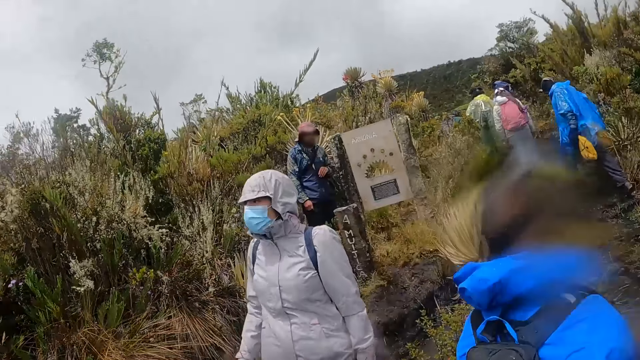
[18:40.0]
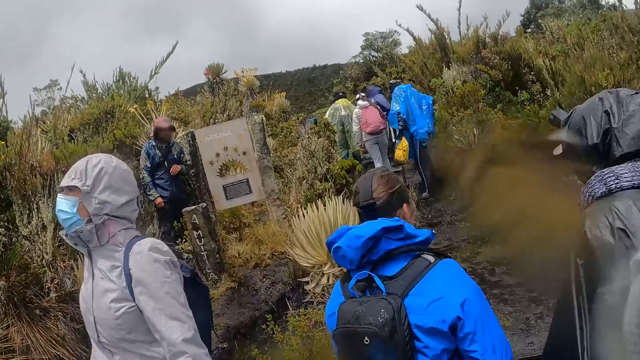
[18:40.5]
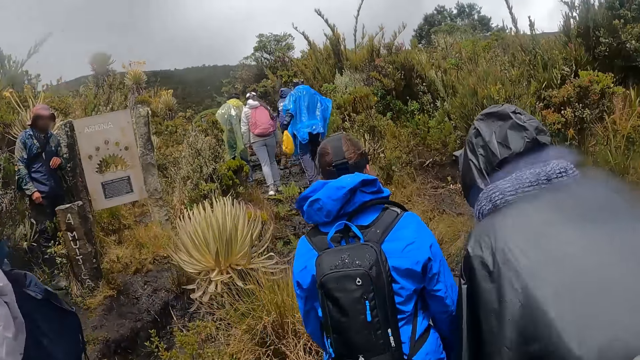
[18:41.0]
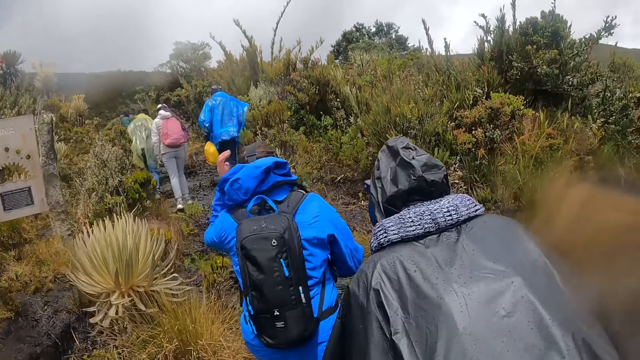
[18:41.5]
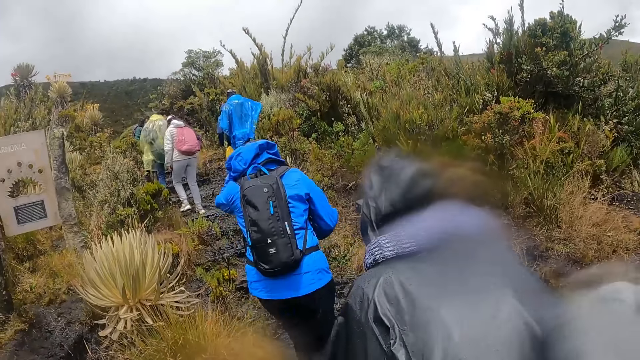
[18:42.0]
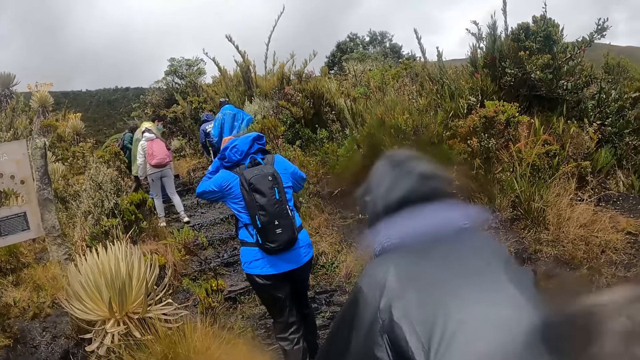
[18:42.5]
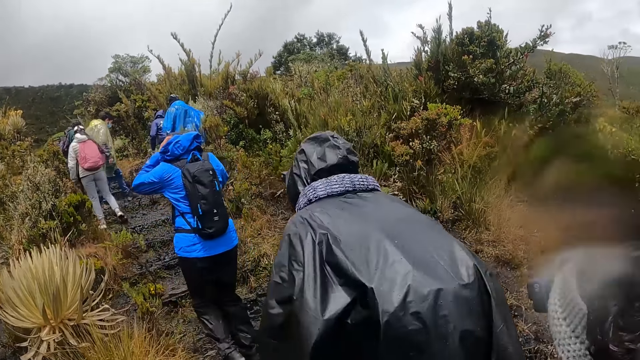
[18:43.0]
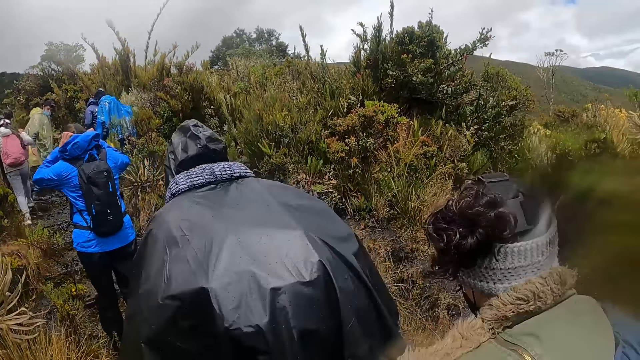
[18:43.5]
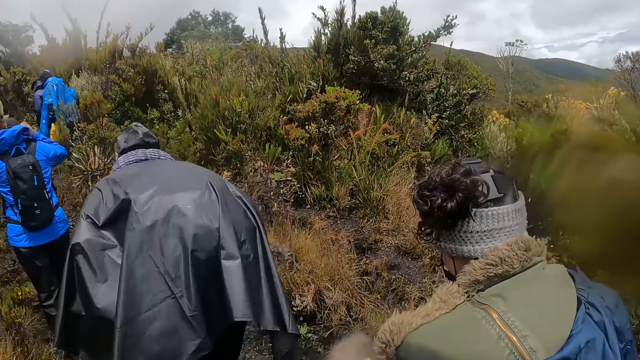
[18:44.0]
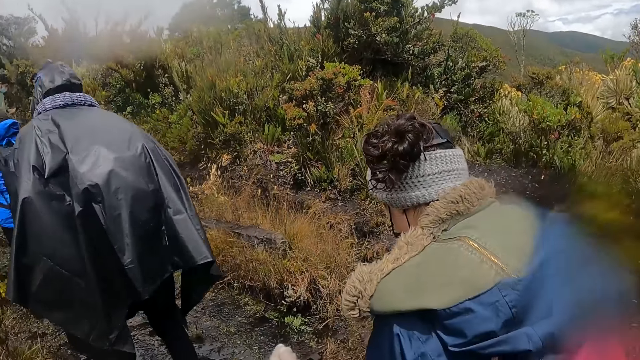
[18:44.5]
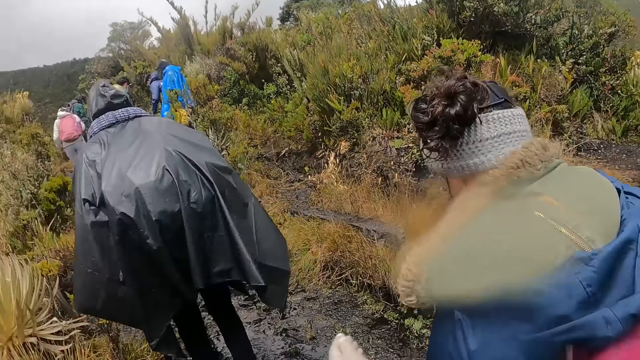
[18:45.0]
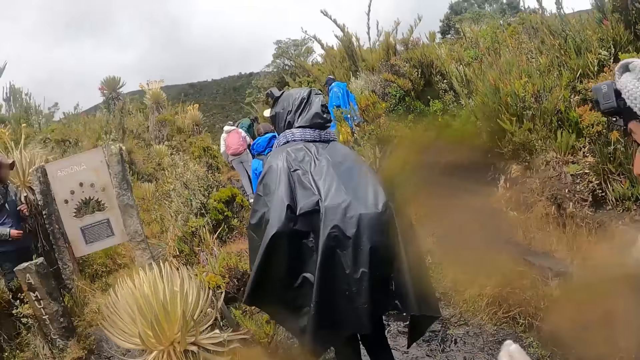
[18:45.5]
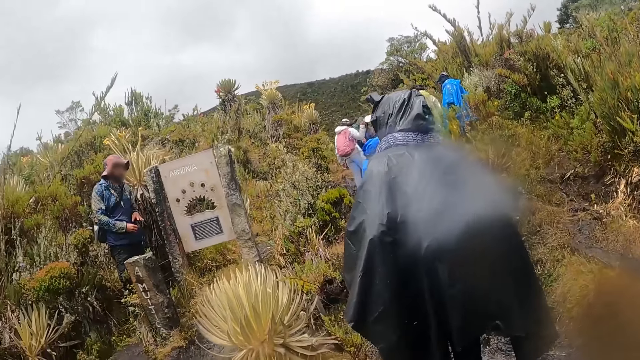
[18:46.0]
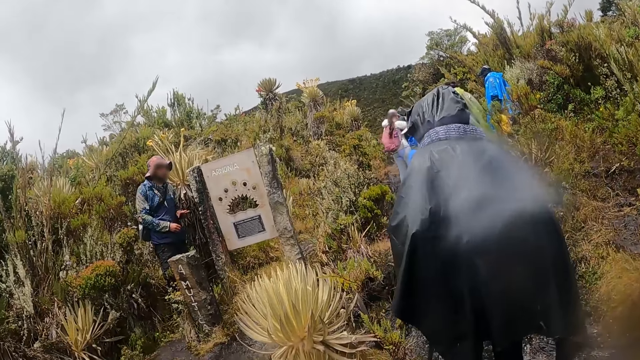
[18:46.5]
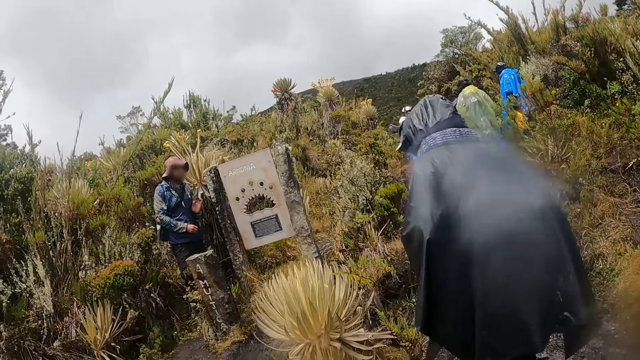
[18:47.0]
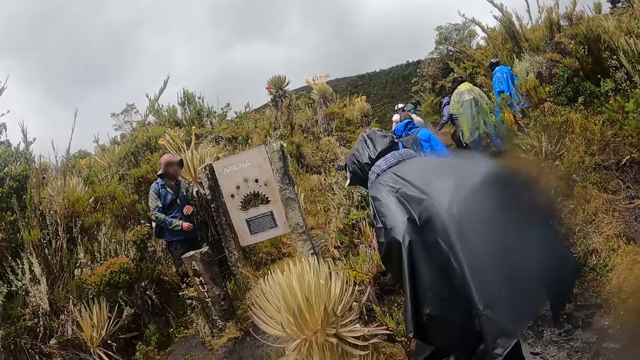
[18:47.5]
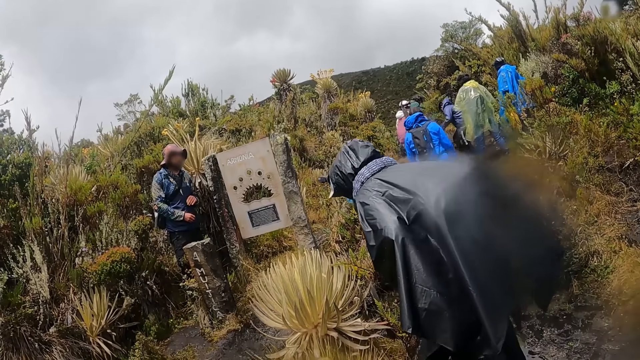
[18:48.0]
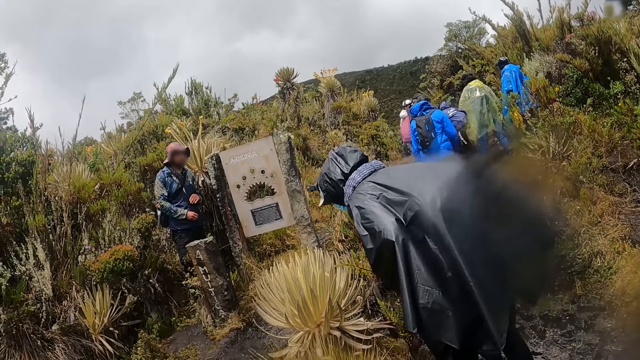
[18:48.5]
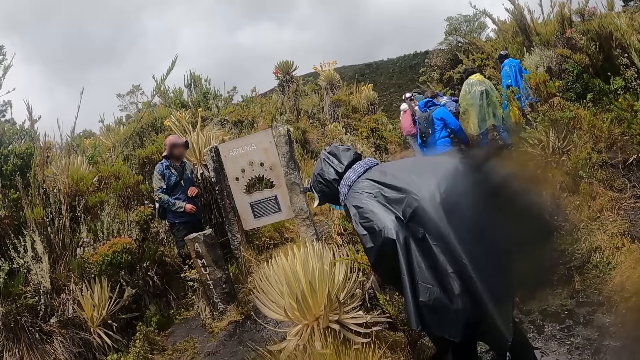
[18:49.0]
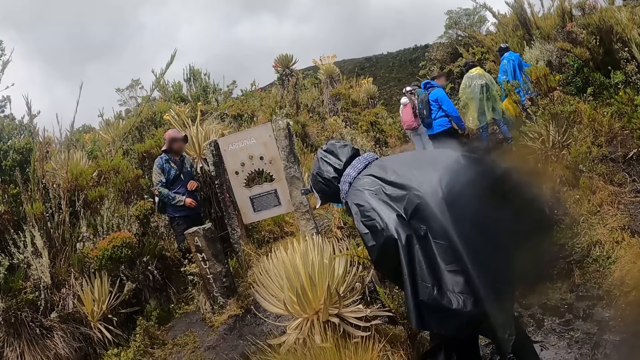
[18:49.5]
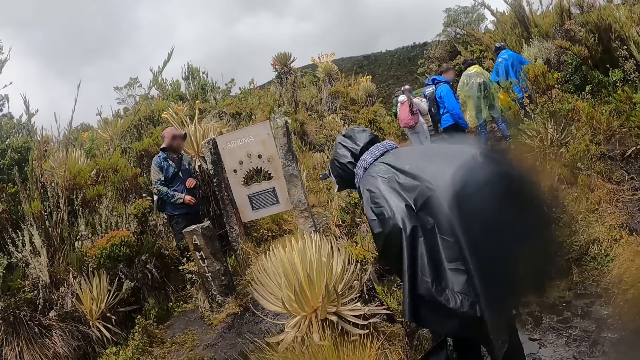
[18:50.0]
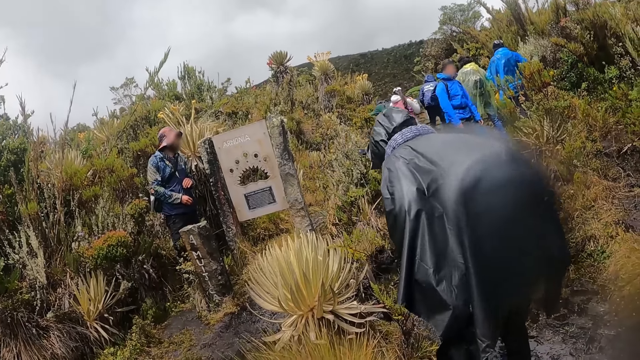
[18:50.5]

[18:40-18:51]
The camera wearer walks up a hilltop with a group of people. A man gestures his hand.

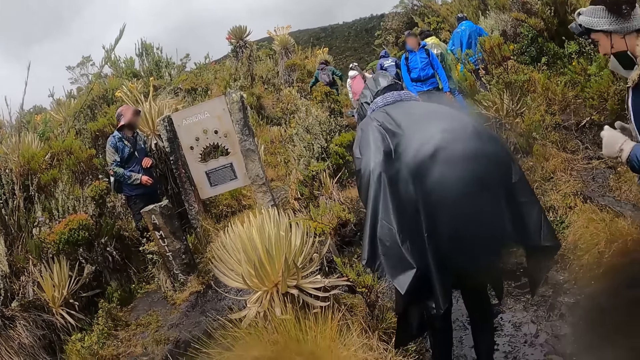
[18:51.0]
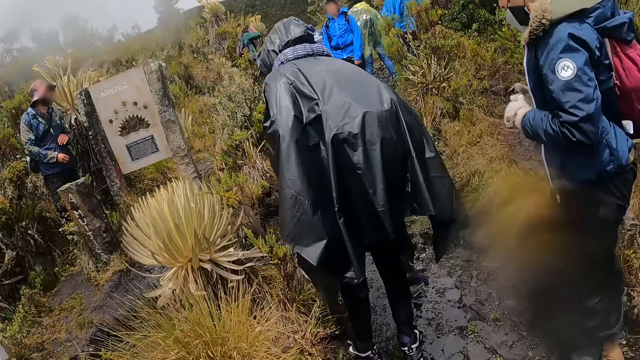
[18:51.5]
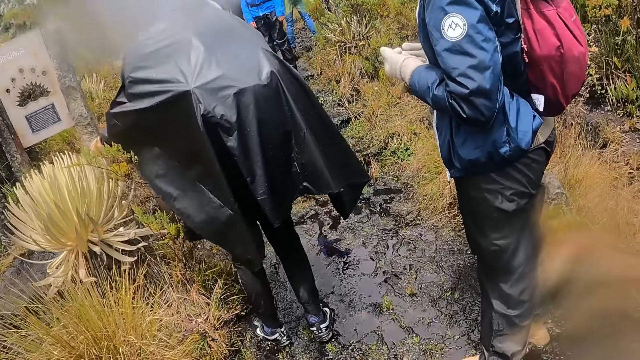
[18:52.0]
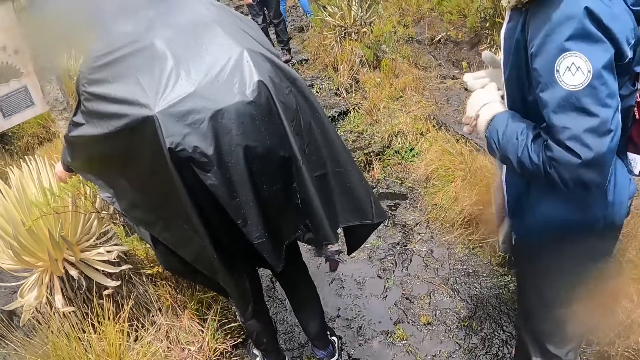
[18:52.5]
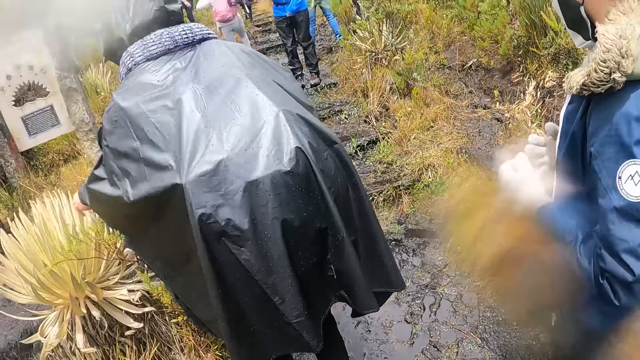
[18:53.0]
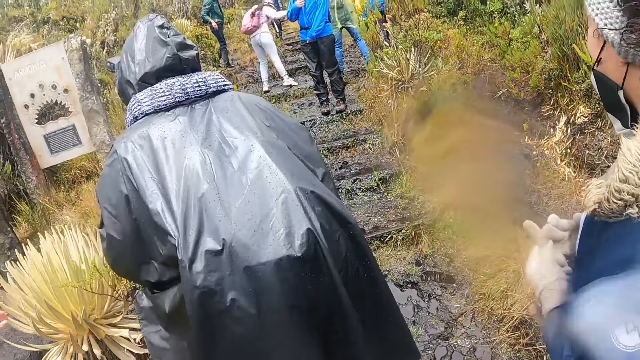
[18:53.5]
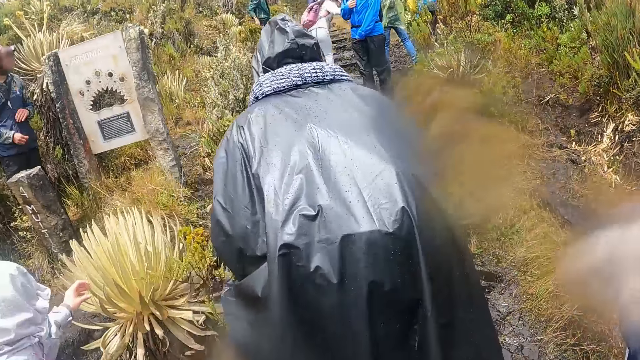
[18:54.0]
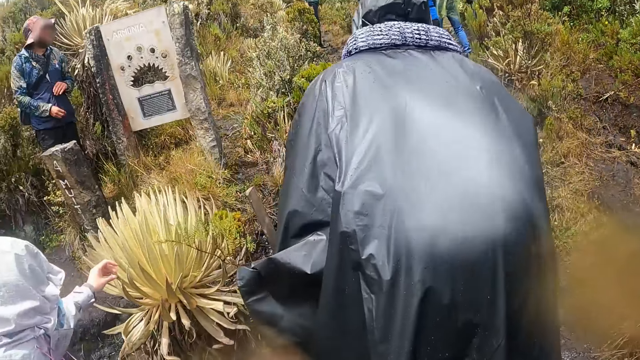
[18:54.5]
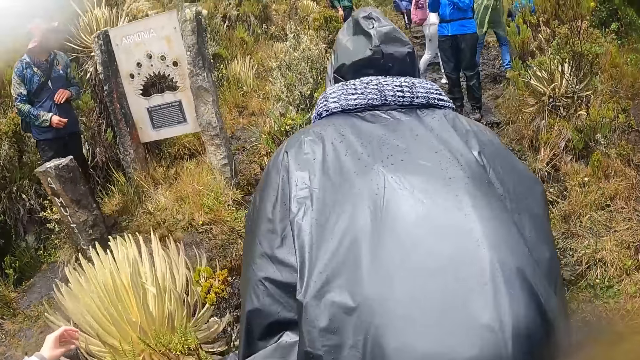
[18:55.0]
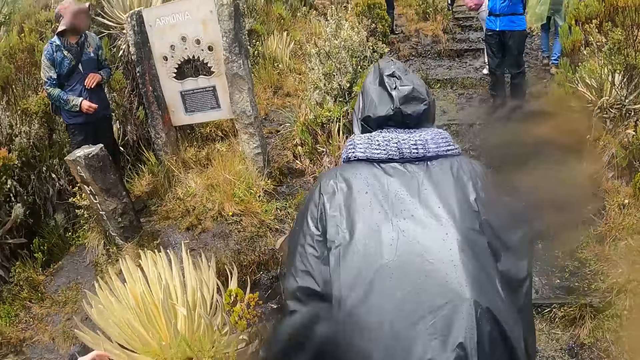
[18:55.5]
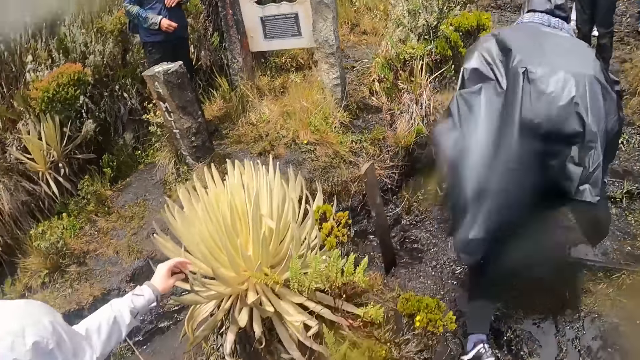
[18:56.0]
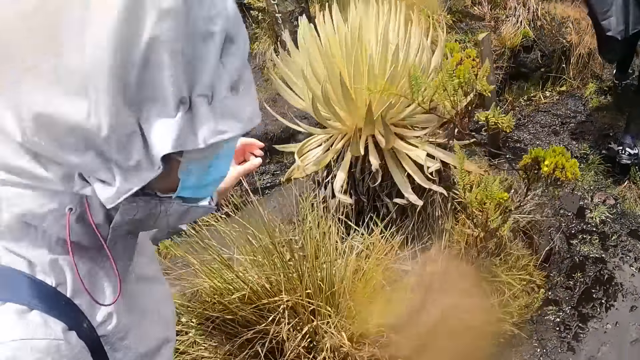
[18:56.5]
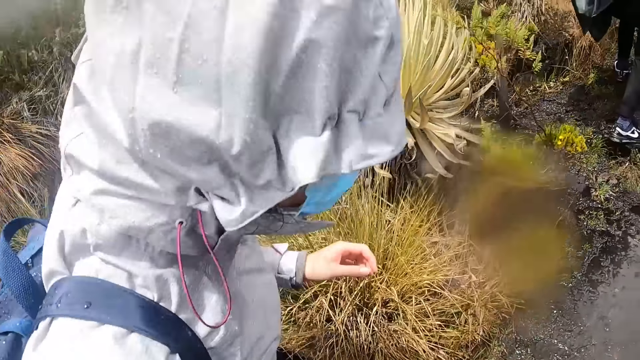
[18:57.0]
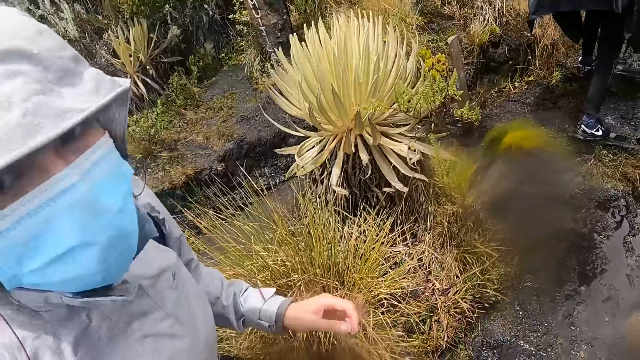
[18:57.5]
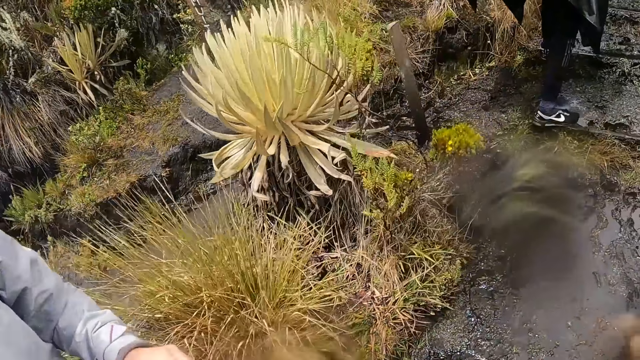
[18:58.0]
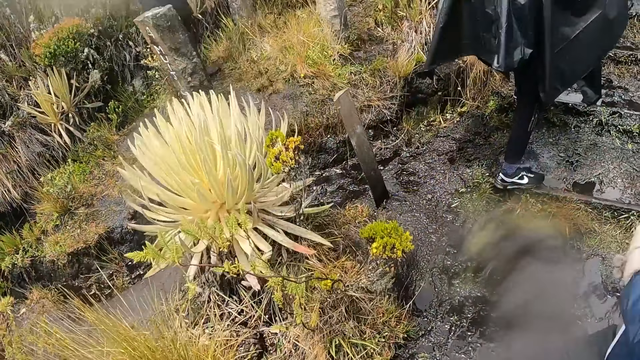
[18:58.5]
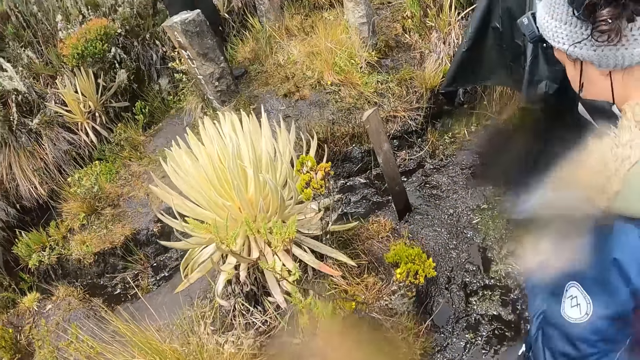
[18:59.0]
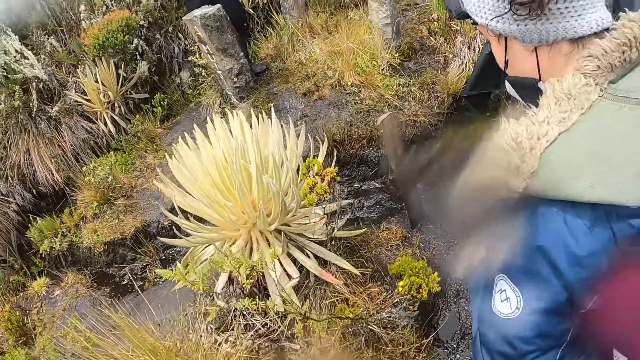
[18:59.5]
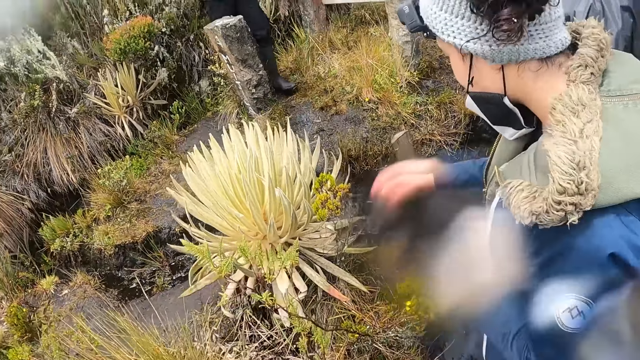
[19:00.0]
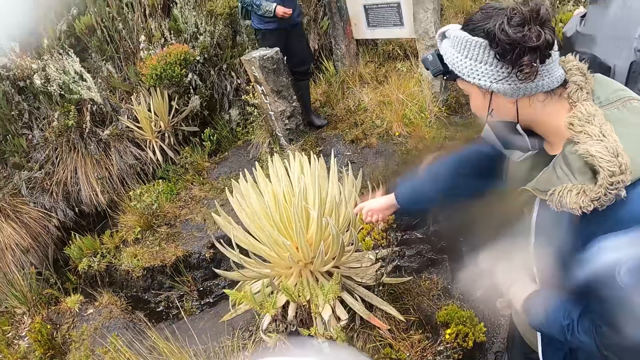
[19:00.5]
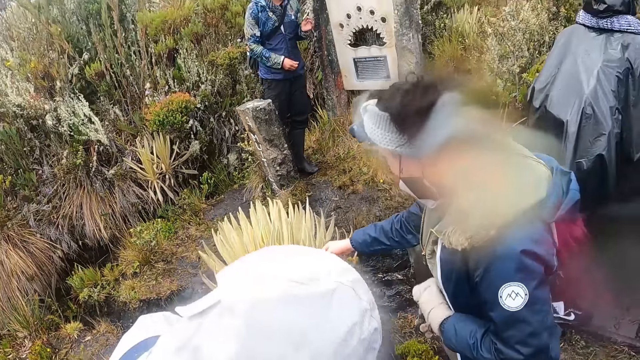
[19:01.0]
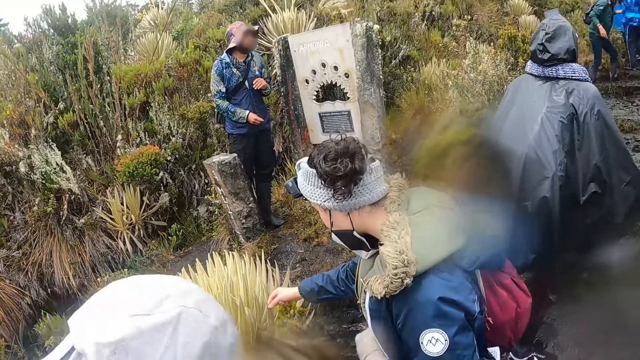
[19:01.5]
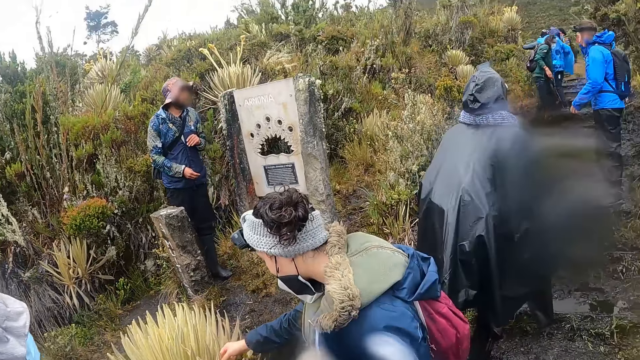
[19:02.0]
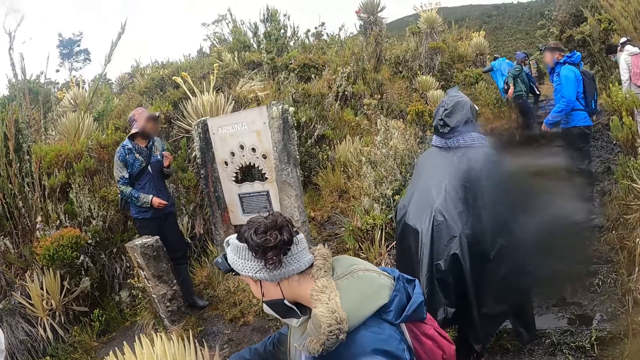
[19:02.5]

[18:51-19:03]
The camera wearer walks around the field.
